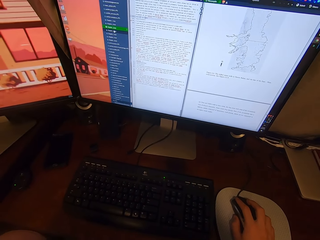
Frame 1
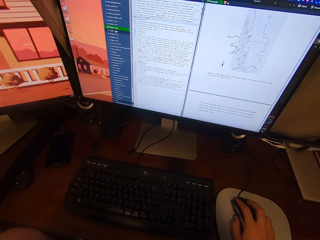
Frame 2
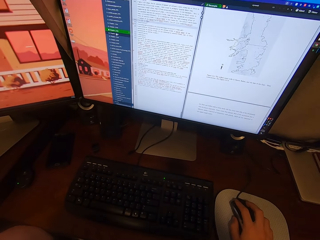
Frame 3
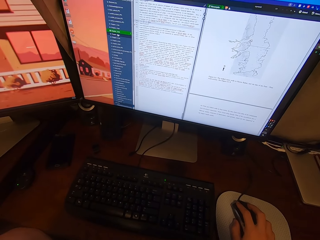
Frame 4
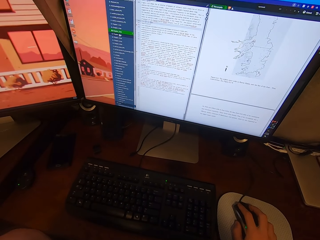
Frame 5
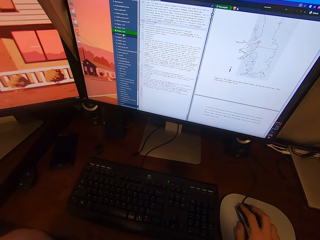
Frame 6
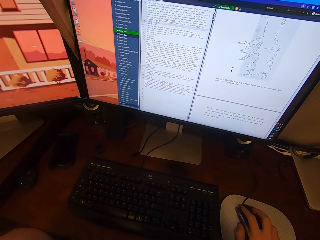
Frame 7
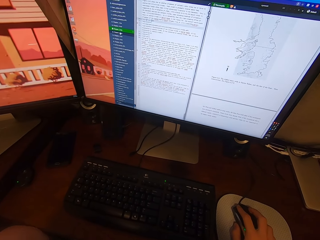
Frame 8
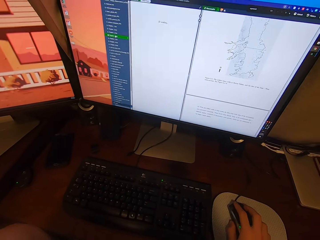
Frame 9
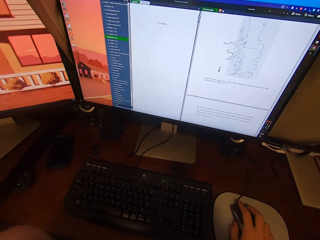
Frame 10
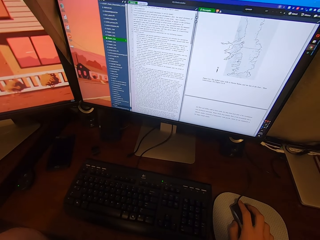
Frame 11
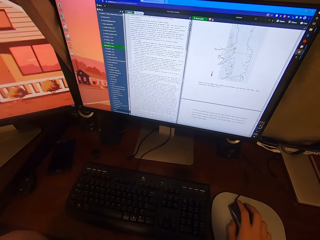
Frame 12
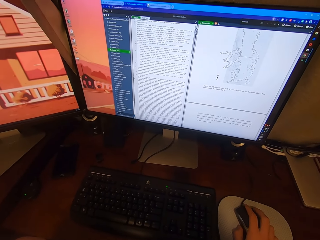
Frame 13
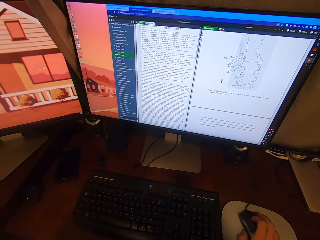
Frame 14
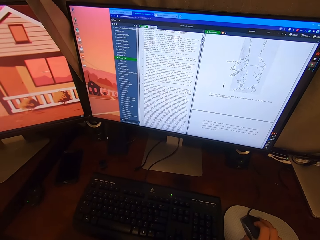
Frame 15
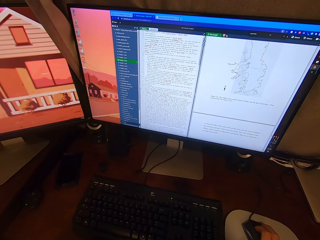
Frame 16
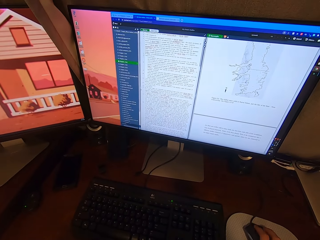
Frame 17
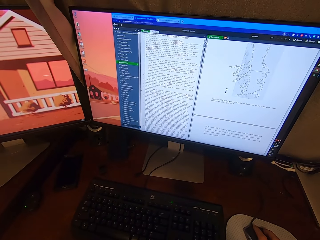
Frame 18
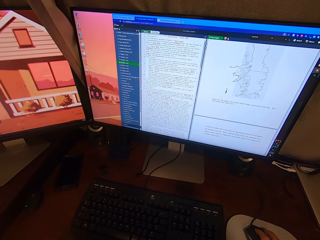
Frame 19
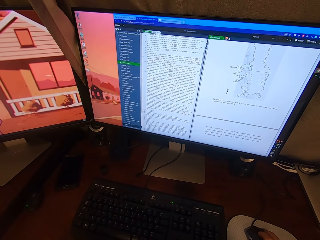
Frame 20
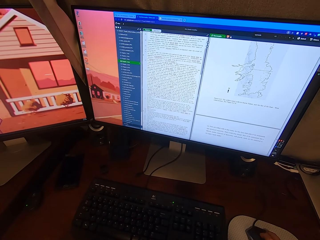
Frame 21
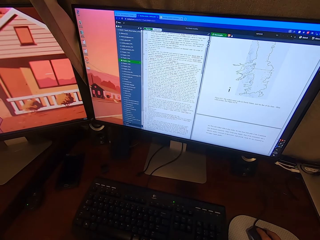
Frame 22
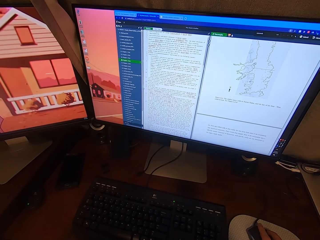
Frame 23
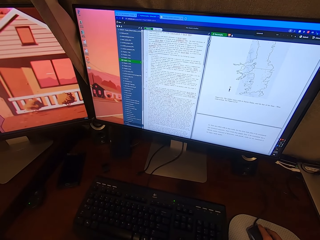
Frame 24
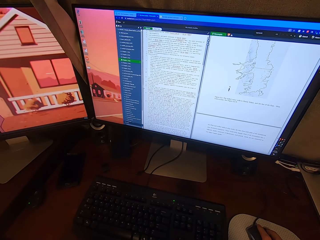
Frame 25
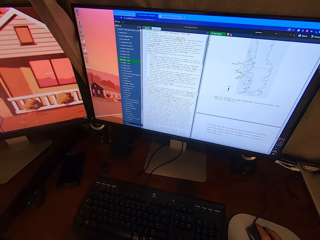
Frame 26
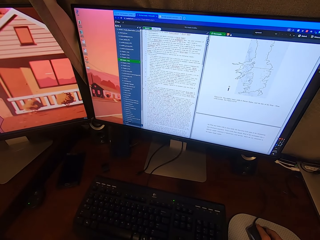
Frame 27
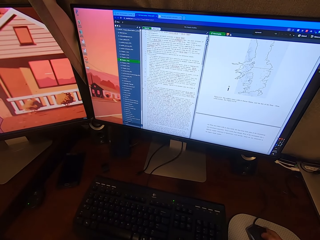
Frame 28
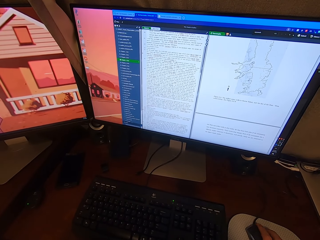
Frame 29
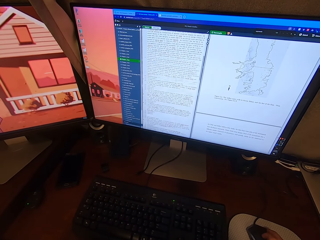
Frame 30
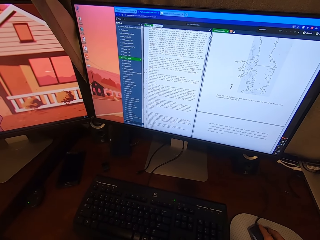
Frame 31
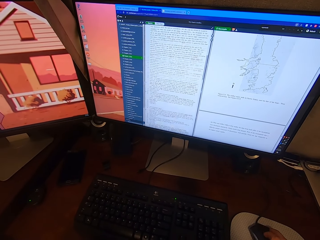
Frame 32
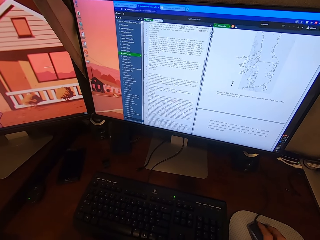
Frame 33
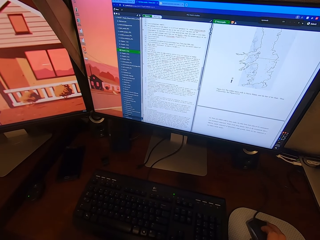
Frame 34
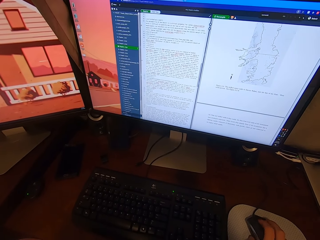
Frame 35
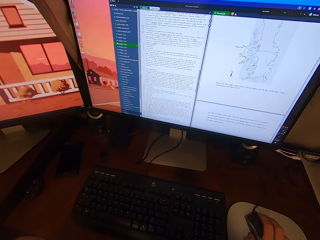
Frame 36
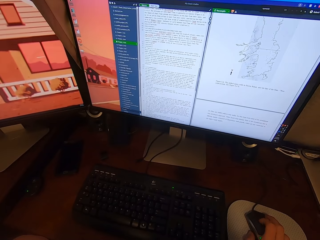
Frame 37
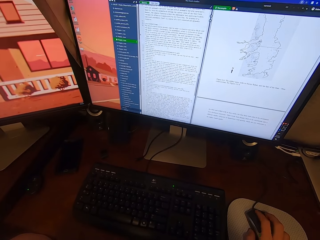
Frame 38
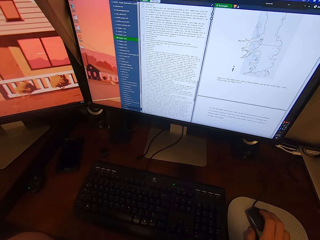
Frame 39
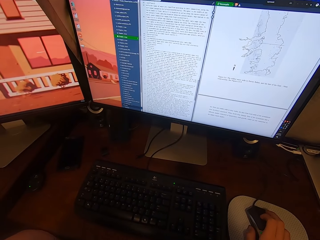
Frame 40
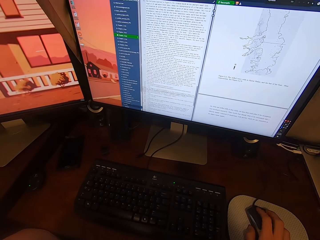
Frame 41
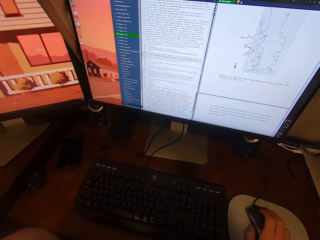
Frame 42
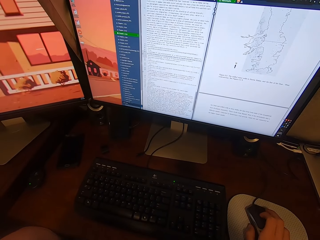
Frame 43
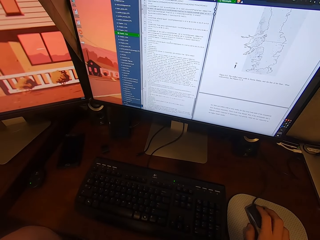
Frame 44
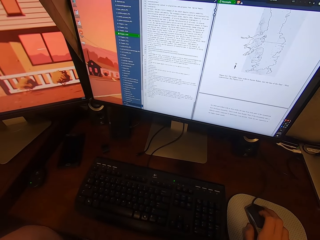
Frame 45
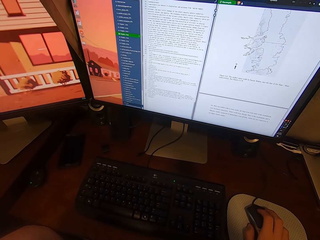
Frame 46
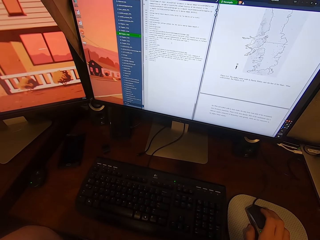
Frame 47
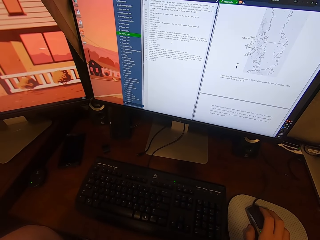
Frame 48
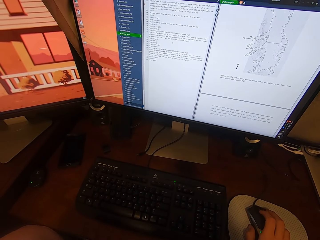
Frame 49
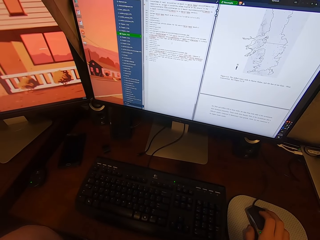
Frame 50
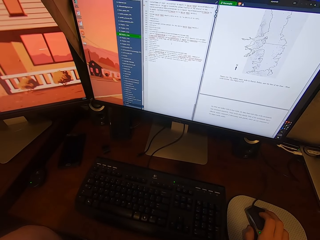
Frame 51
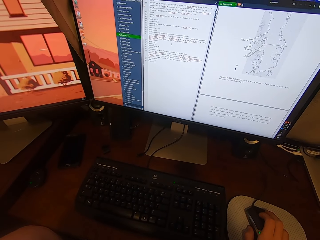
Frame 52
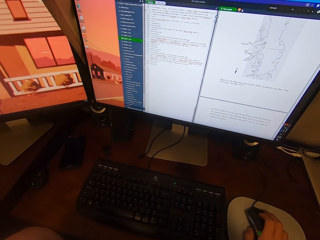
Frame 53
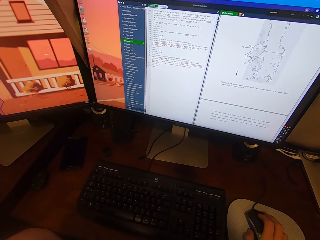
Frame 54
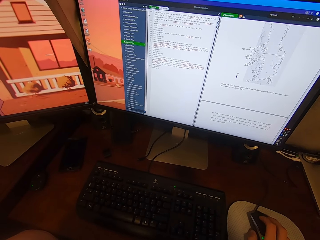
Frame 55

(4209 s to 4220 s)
The camera wearer adjusts a mouse on a mouse pad. They operate a desktop with the mouse.

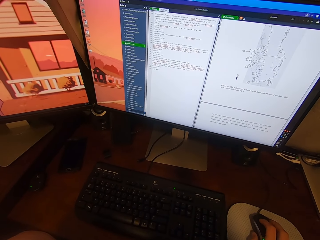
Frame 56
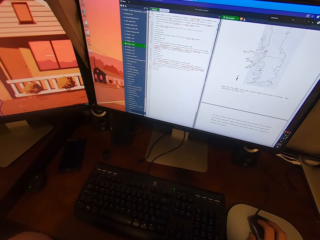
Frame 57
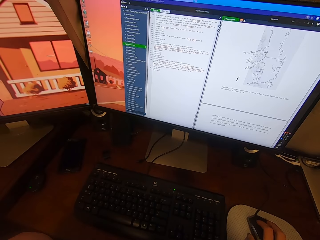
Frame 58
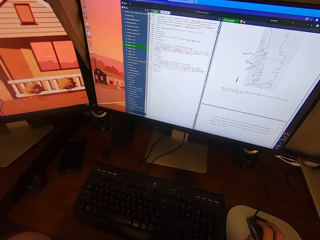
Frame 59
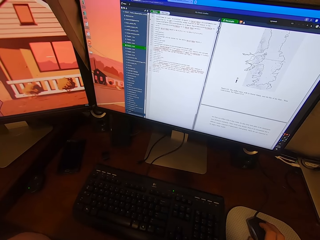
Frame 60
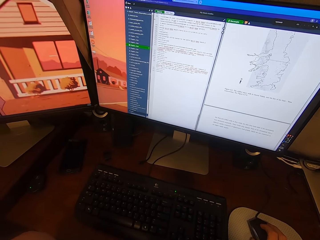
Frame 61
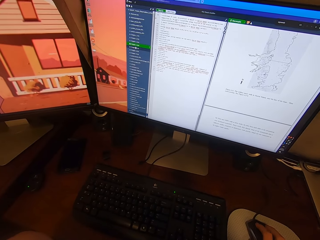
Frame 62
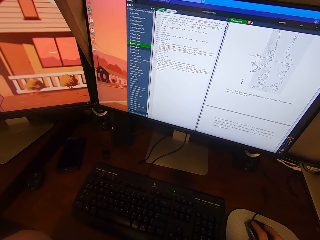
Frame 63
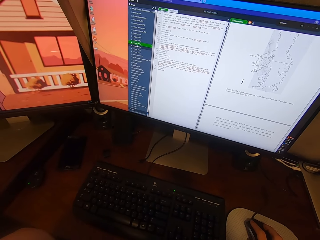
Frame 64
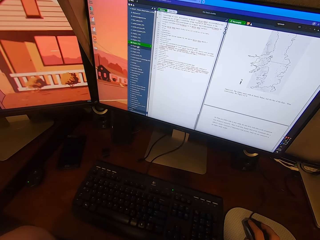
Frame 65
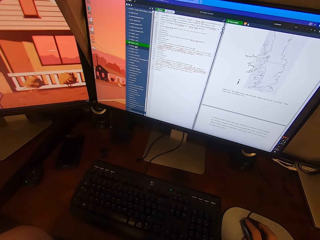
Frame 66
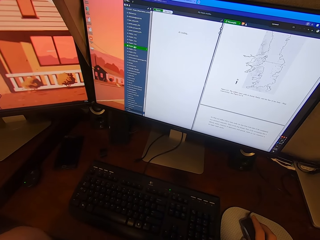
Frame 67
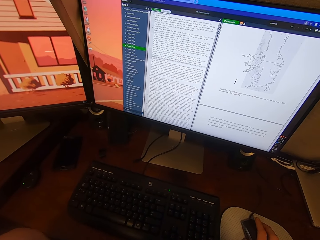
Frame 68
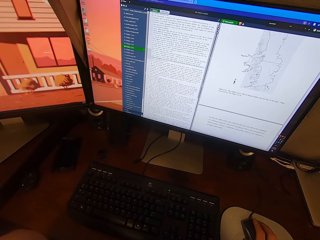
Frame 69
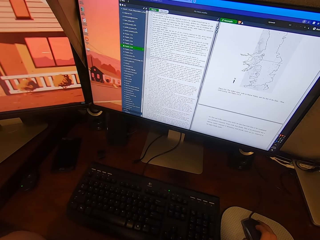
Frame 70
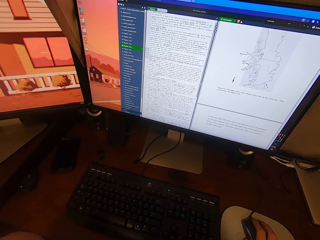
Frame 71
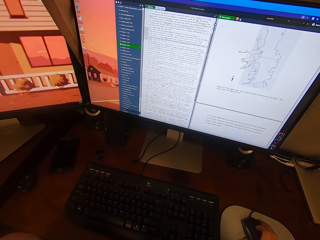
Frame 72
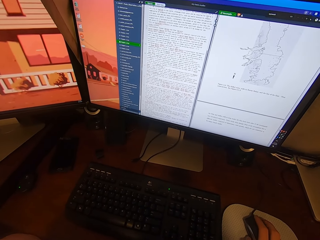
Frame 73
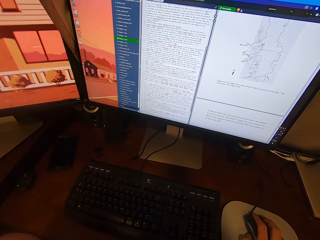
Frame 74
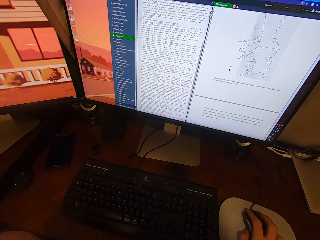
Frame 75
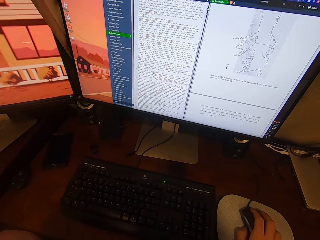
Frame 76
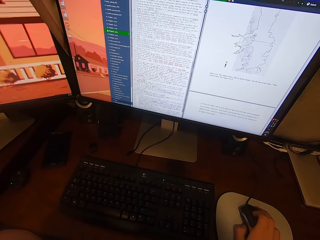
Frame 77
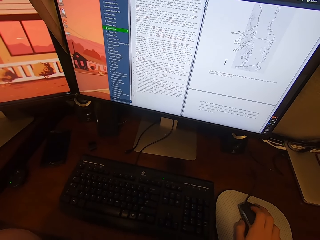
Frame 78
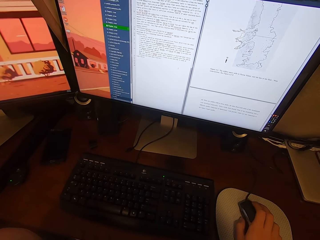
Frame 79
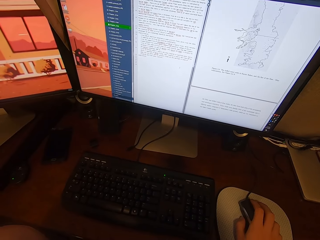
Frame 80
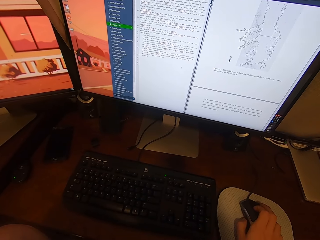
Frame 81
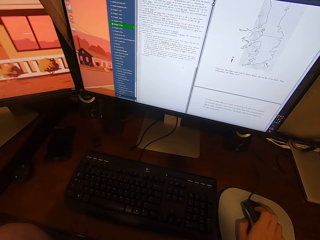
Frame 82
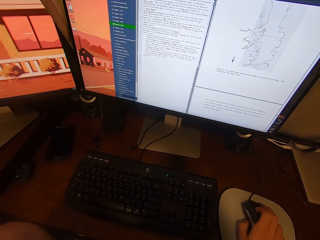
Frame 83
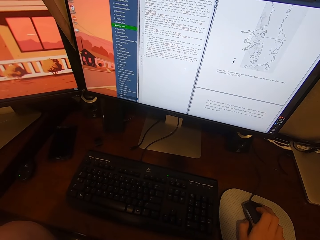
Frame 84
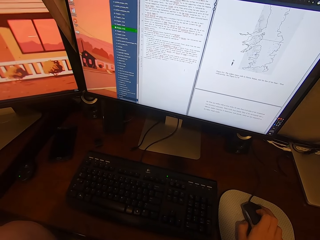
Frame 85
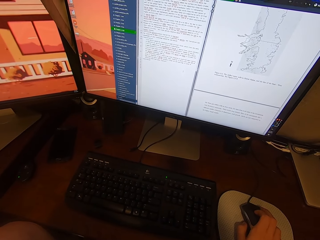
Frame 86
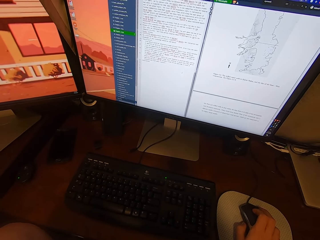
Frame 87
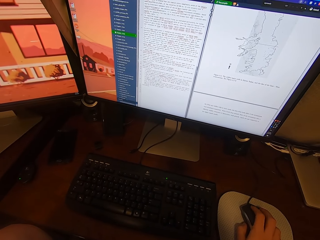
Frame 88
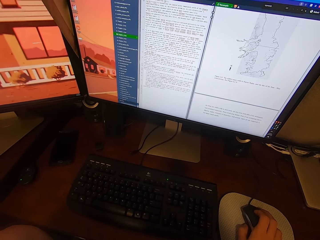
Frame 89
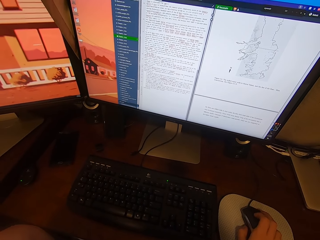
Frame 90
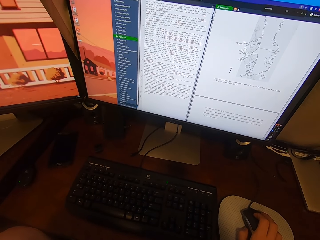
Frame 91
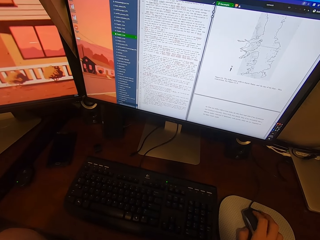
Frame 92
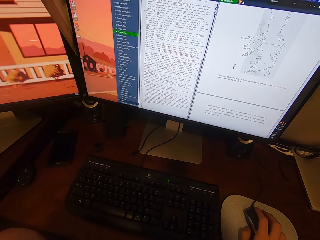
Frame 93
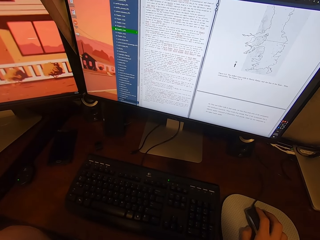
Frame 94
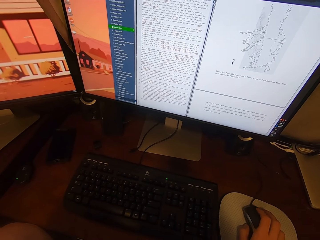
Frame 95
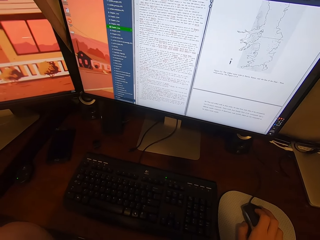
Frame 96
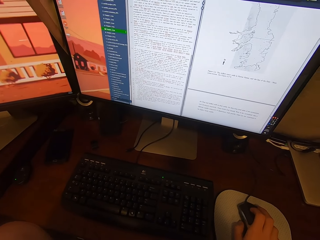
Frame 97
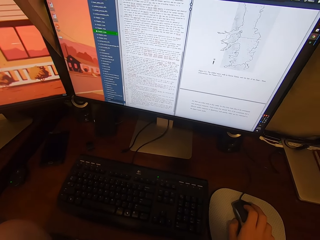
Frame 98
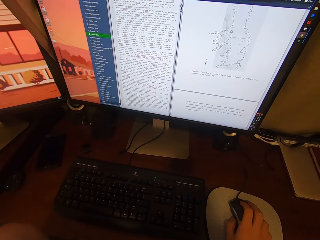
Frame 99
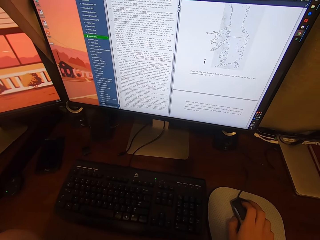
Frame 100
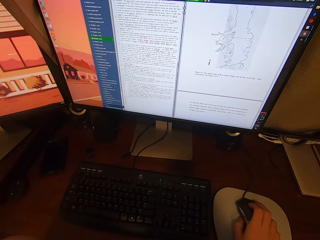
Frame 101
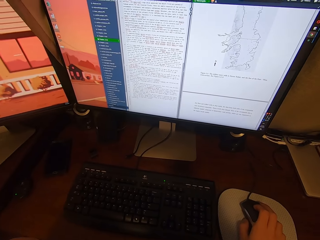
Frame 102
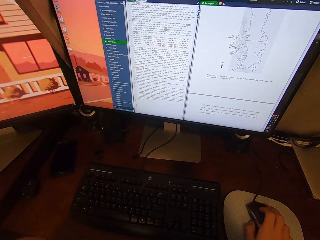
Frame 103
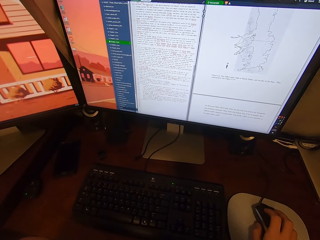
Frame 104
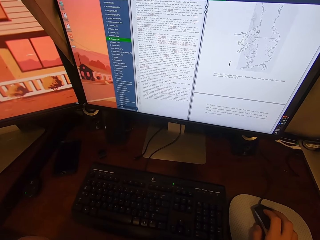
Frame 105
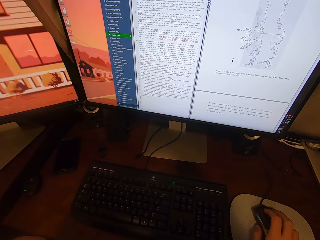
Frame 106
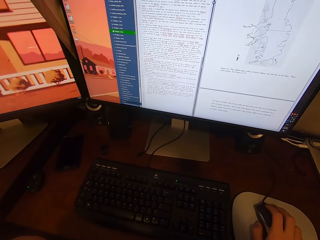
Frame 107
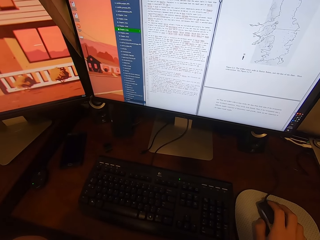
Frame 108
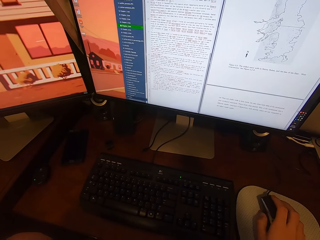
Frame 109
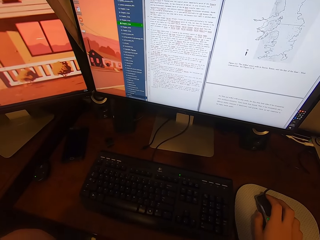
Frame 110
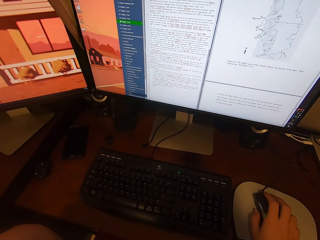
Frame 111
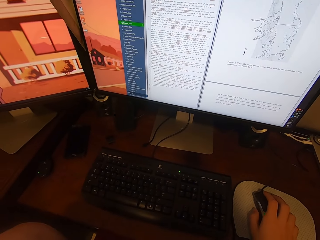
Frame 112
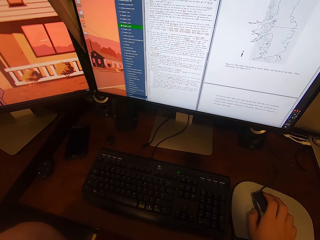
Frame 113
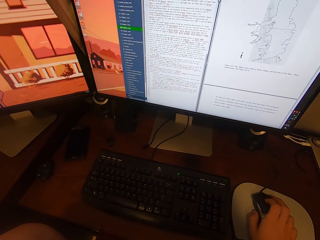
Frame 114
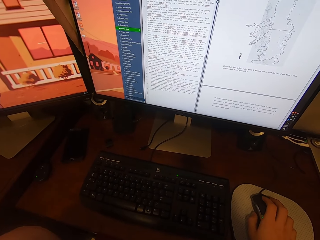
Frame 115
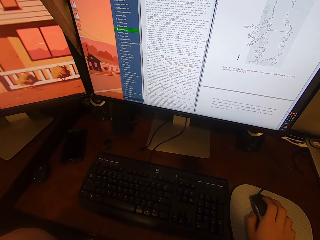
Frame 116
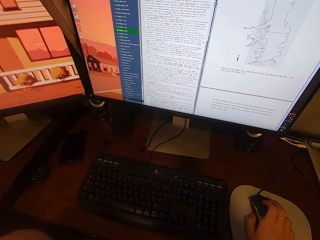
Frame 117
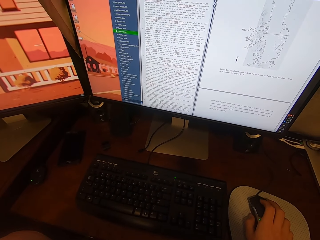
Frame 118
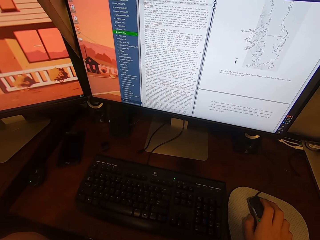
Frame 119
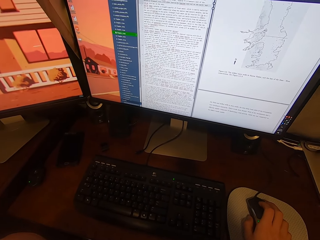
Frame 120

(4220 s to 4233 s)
The camera wearer adjusts a mouse on a mouse pad. They operate a desktop with the mouse. They adjust the mouse on the mouse pad.
